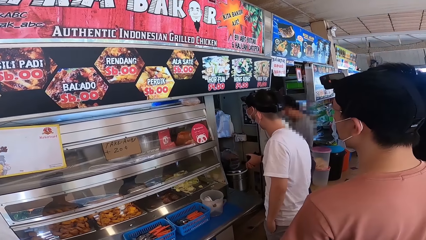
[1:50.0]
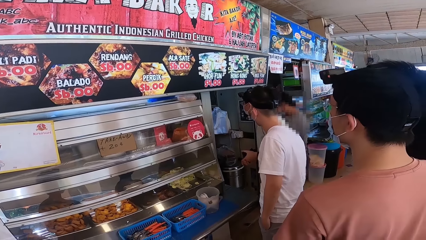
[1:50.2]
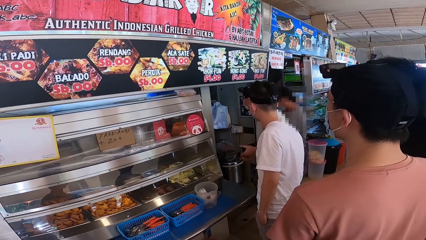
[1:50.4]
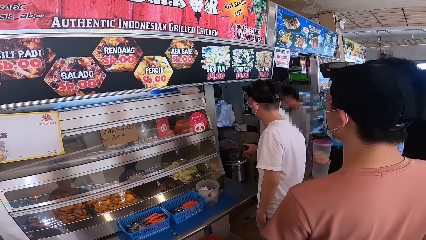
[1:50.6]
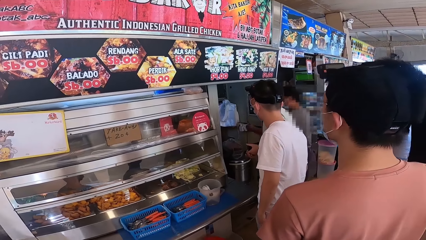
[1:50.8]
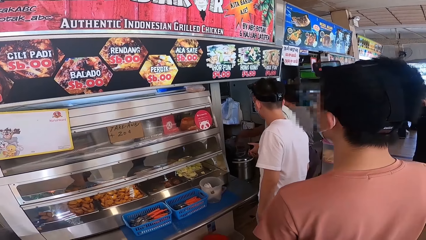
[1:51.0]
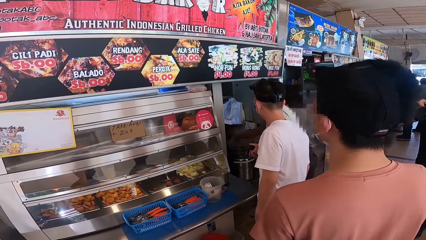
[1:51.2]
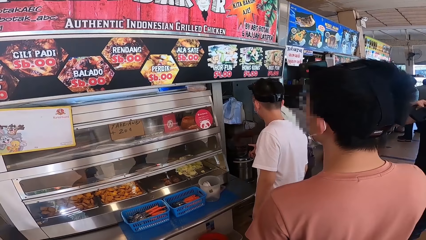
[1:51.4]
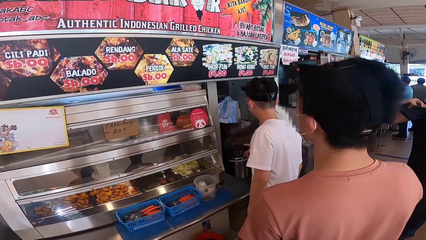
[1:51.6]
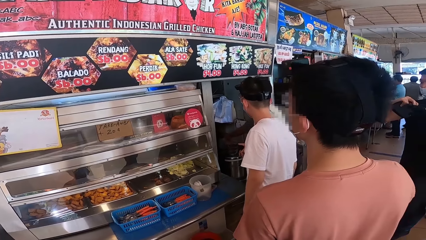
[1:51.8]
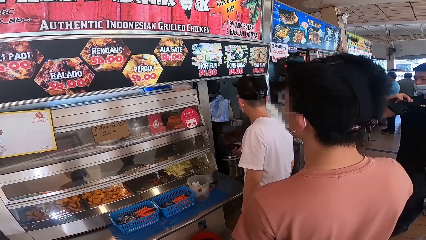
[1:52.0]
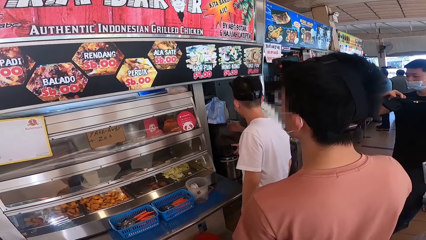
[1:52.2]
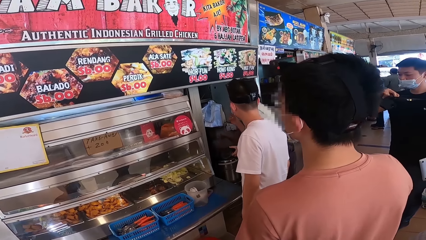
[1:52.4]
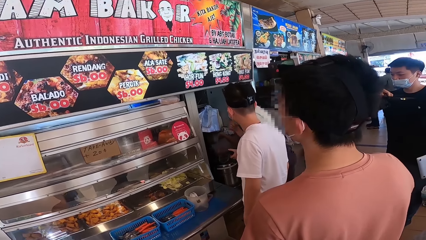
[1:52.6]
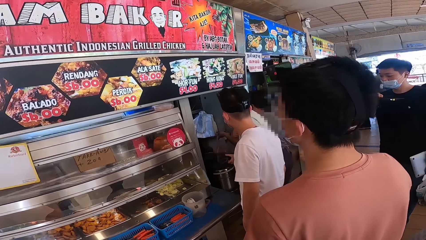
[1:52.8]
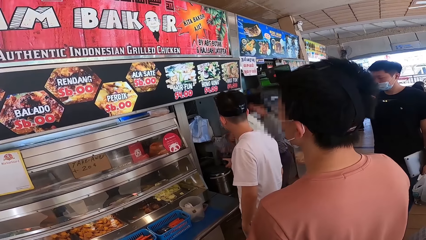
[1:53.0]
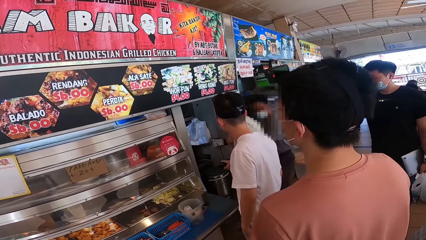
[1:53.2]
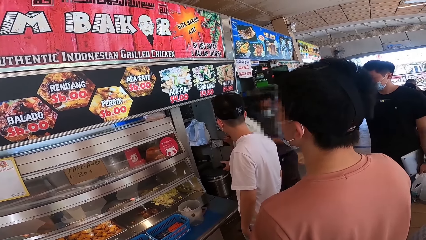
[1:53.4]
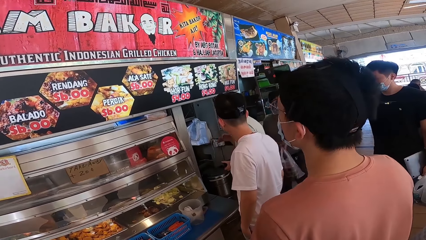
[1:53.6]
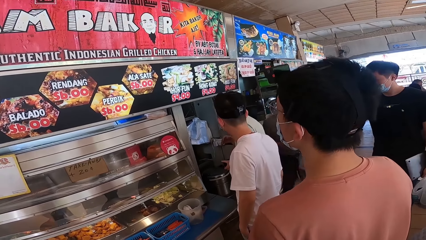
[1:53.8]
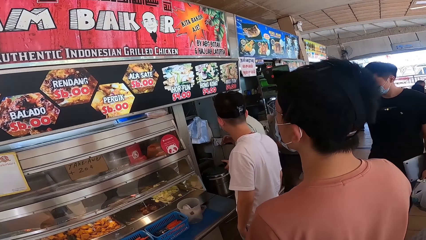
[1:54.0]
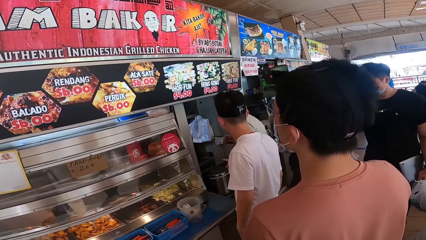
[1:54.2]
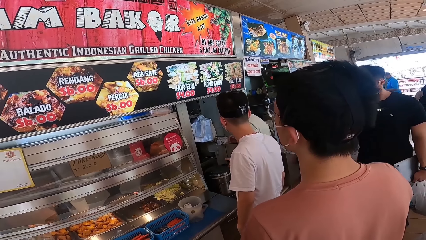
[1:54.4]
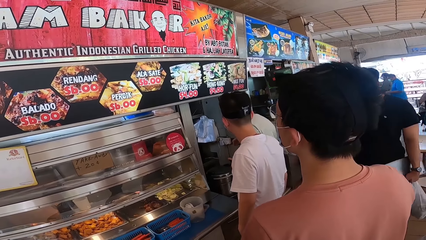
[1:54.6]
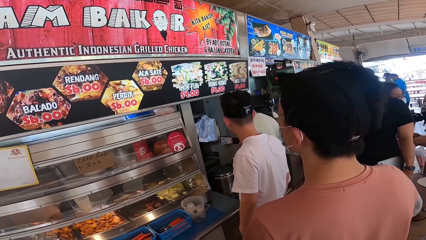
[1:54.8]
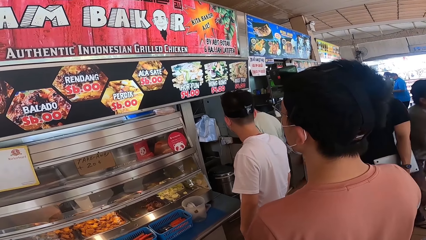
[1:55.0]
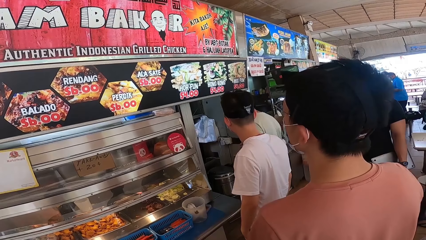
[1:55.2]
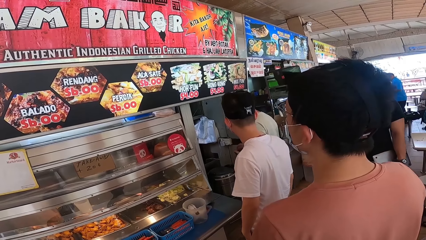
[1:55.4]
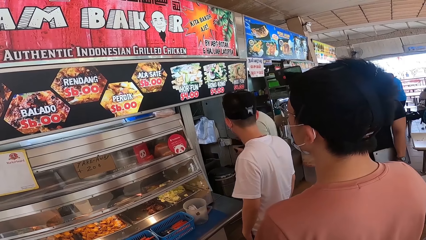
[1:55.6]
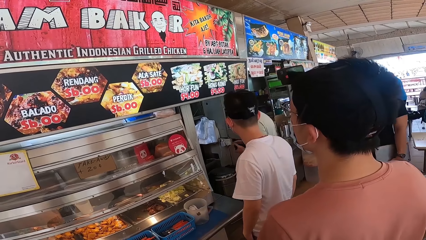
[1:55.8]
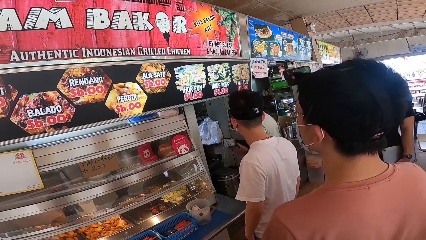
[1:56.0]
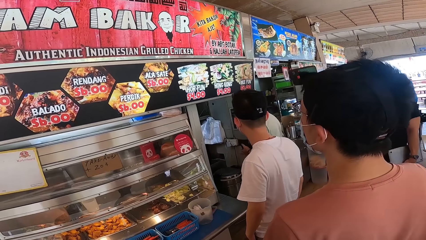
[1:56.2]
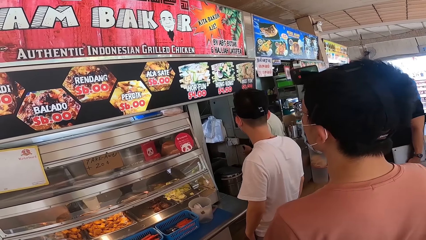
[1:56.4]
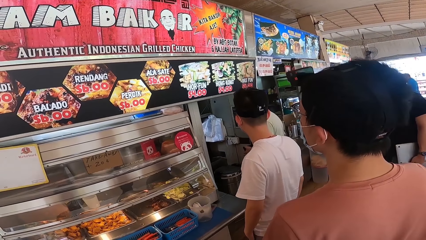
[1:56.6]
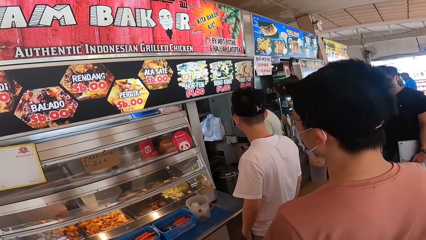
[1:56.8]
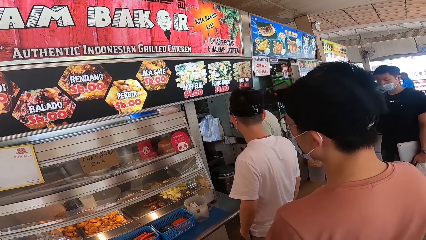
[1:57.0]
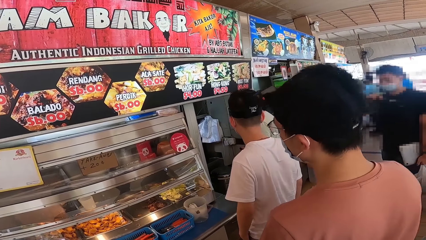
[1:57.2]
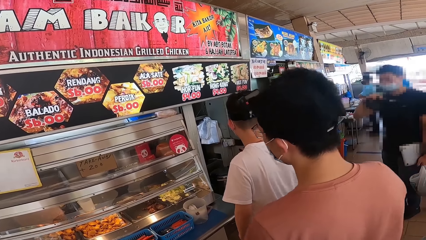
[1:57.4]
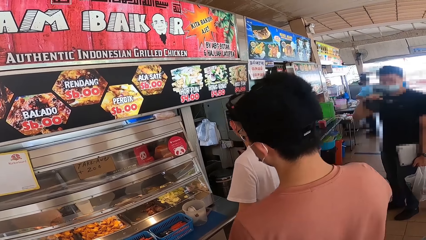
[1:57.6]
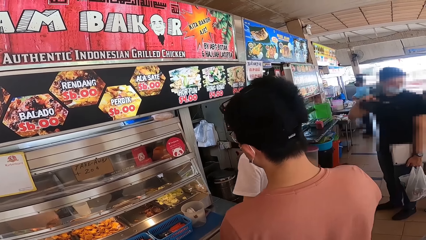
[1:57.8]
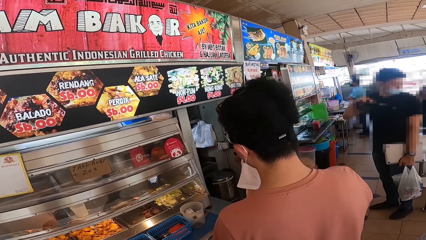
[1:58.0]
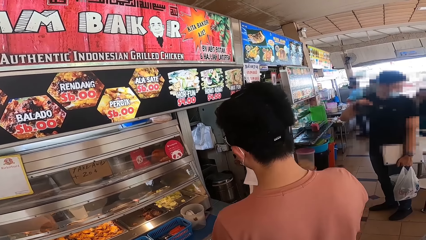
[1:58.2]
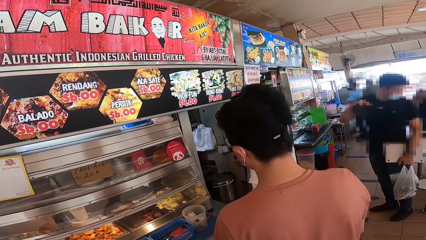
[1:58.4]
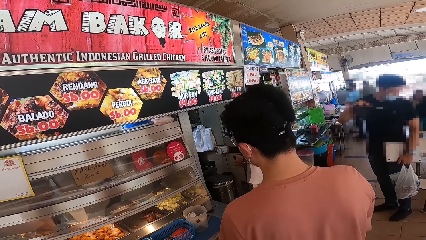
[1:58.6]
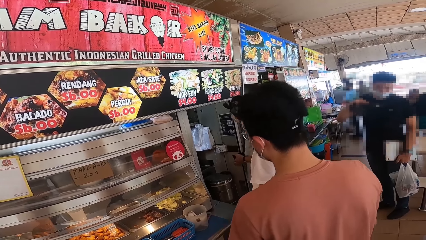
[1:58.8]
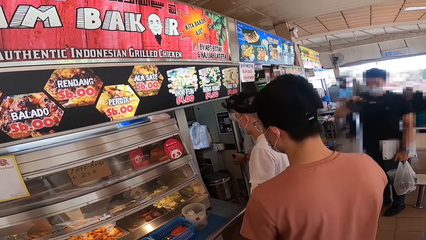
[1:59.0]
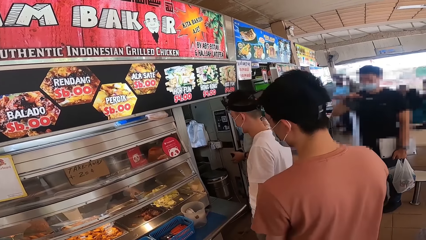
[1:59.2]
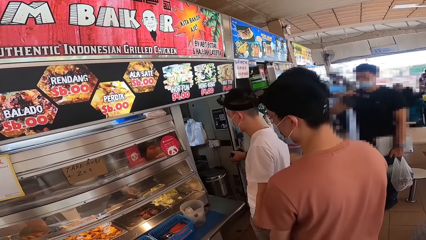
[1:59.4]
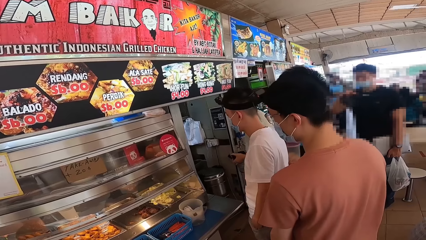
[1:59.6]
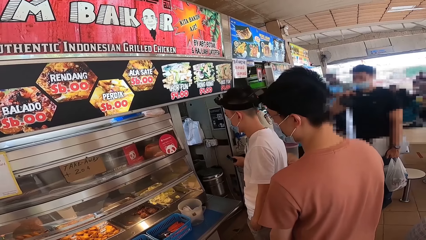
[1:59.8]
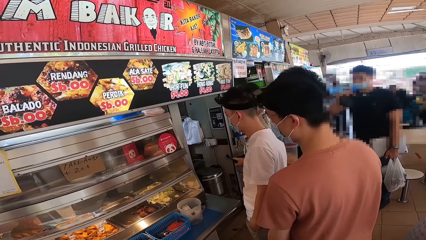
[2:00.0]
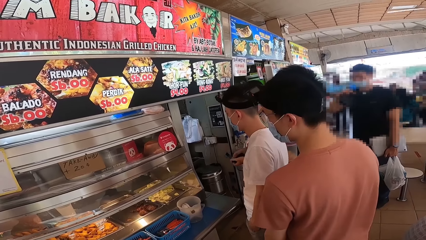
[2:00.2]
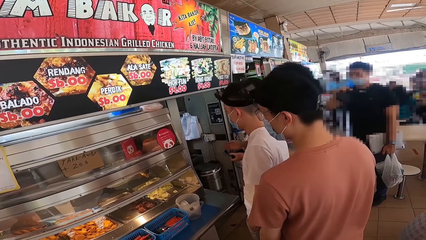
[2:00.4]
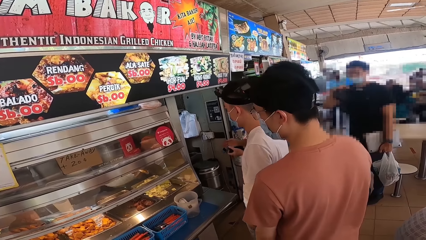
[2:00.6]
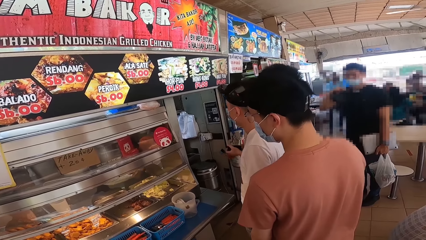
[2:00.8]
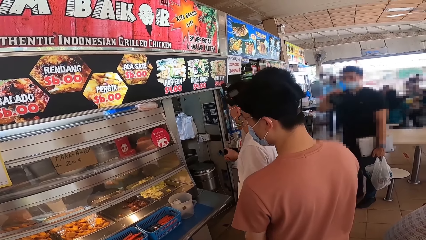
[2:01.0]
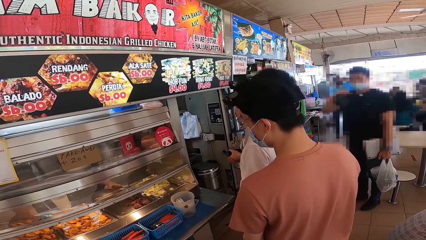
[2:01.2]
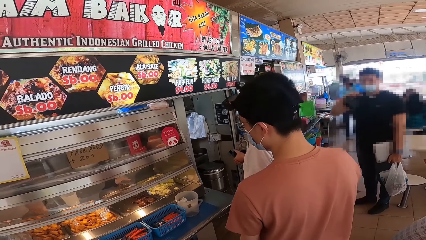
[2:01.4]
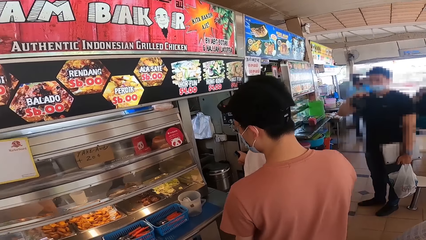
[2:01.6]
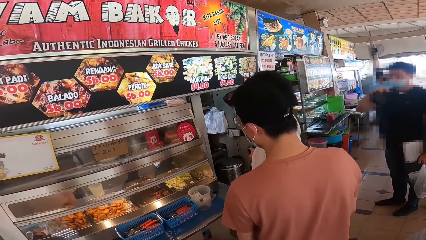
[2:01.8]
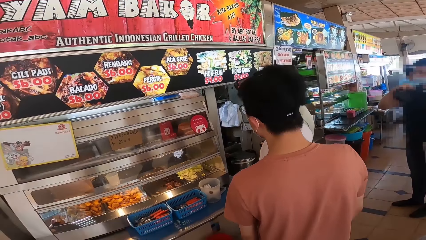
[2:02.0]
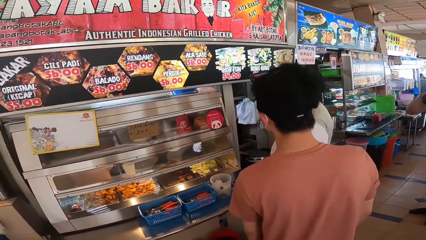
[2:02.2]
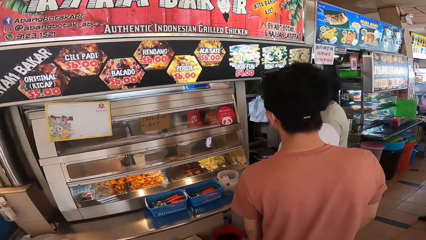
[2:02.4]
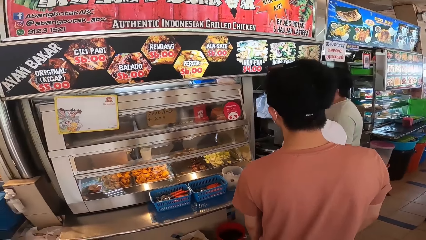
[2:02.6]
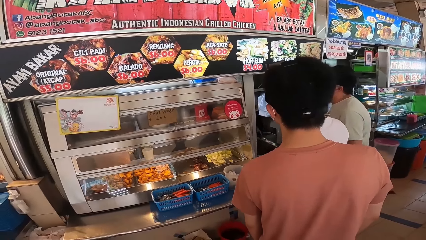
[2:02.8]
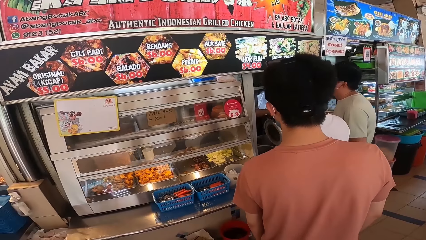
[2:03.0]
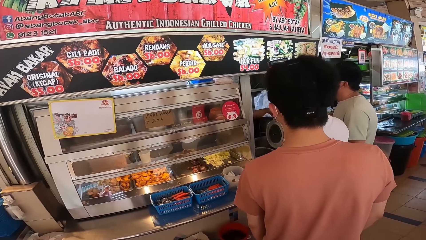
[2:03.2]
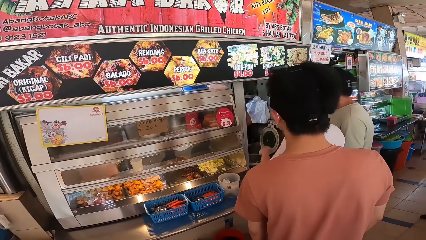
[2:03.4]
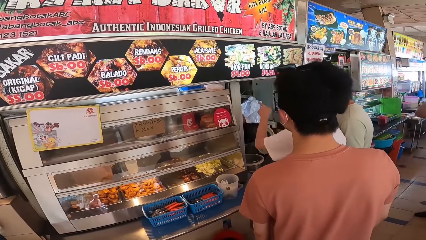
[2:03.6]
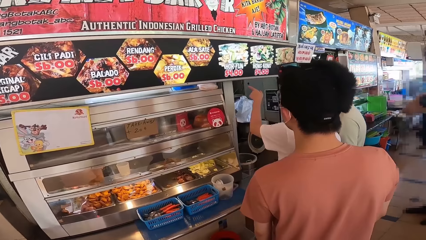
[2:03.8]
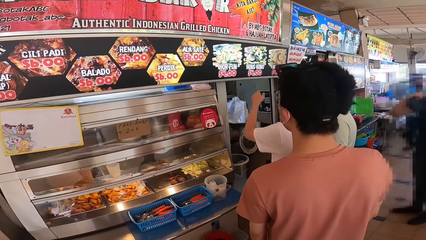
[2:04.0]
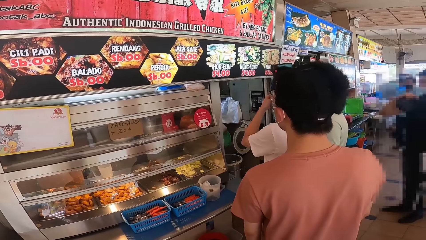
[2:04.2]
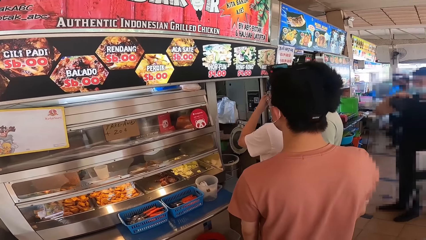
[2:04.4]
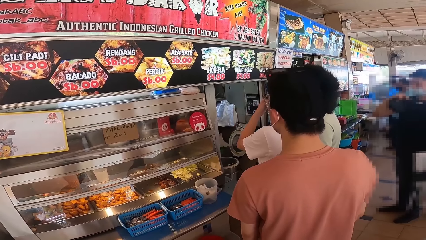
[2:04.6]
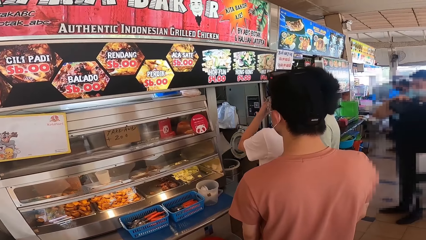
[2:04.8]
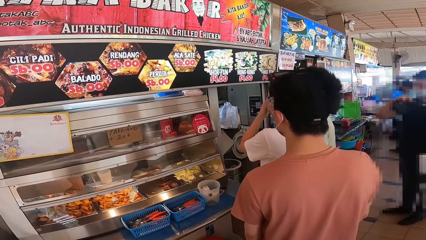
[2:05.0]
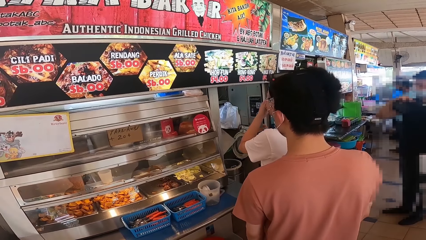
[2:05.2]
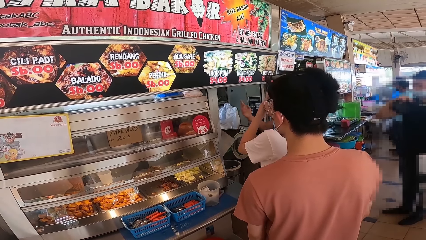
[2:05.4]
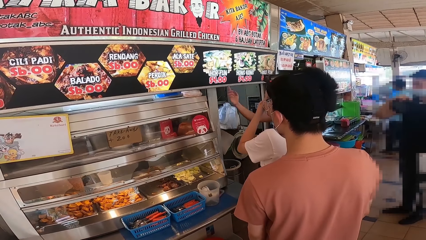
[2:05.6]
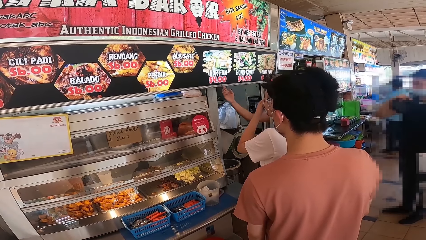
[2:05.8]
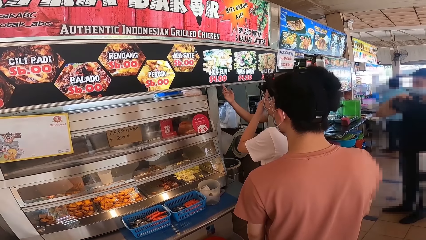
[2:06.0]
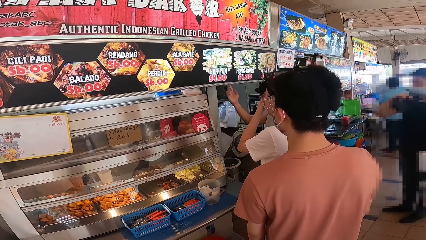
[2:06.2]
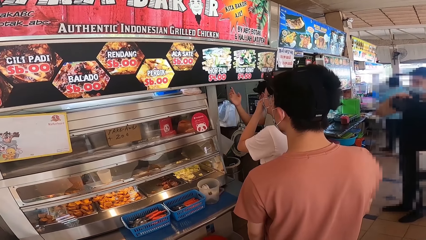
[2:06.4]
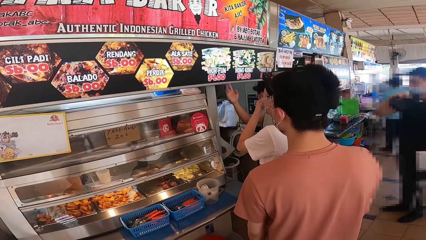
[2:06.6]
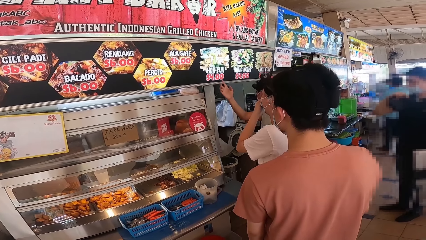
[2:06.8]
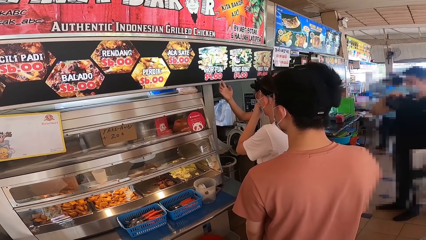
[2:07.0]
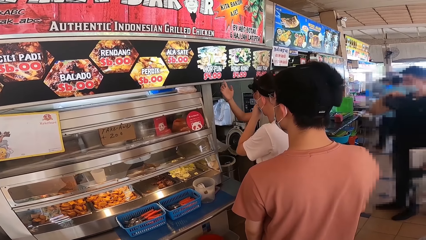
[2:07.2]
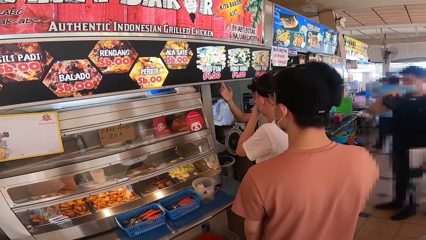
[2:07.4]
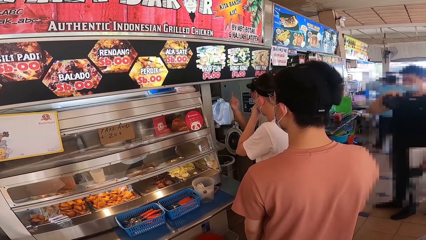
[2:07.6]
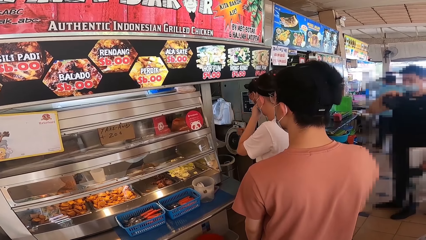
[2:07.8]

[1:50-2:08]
A person takes the snacks. Another person moves his hand. Someone points at the menu and touches his mask. Someone else points at the menu.
